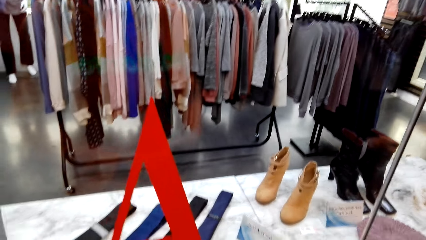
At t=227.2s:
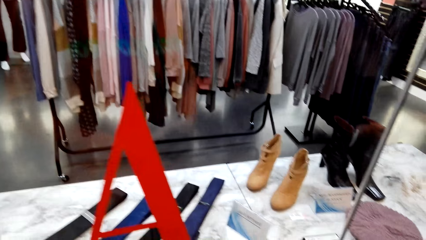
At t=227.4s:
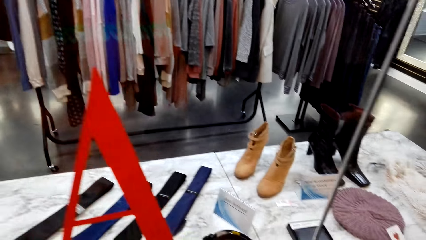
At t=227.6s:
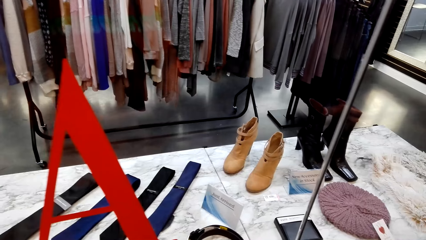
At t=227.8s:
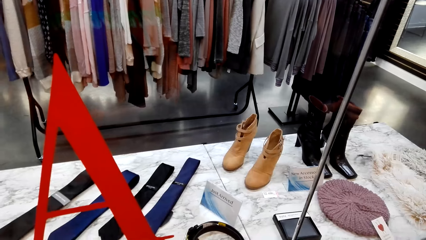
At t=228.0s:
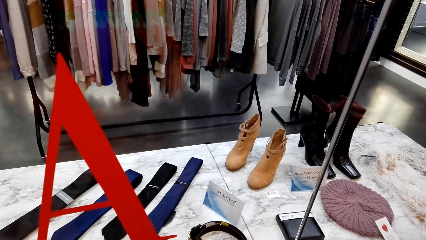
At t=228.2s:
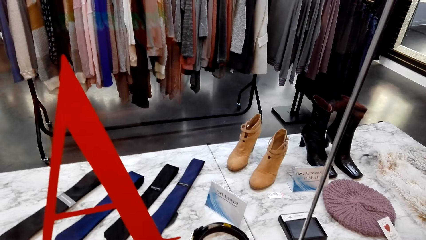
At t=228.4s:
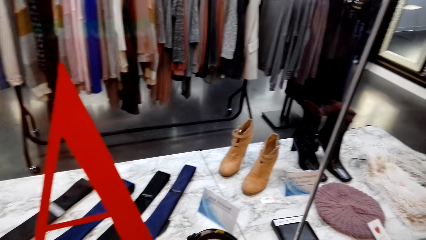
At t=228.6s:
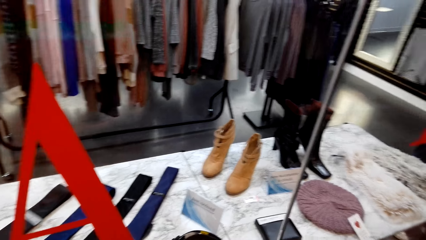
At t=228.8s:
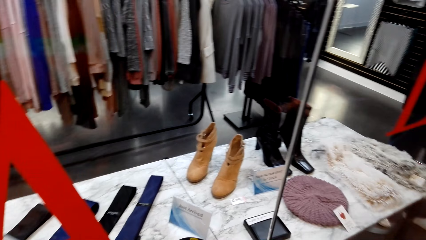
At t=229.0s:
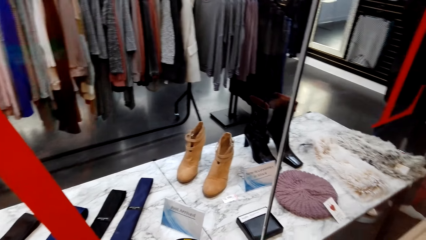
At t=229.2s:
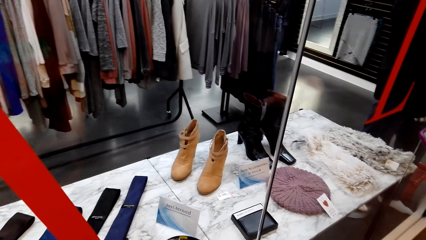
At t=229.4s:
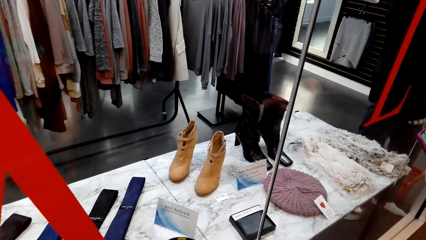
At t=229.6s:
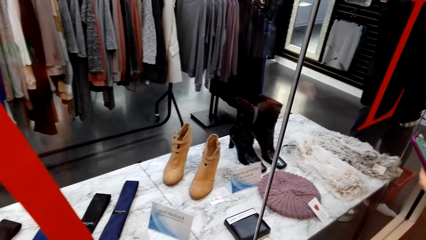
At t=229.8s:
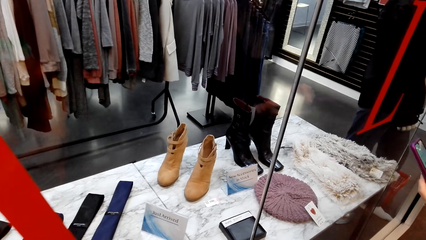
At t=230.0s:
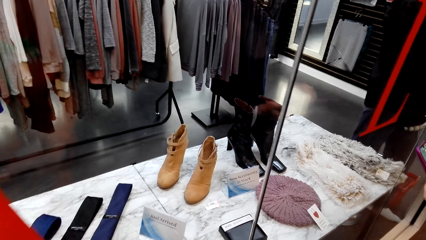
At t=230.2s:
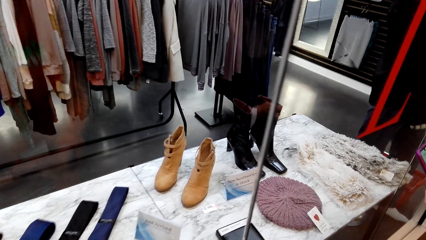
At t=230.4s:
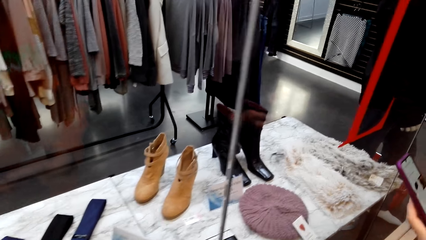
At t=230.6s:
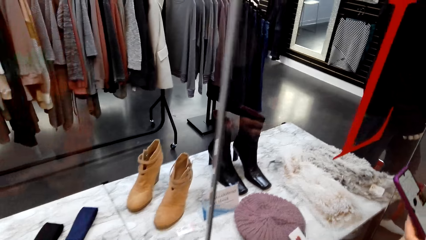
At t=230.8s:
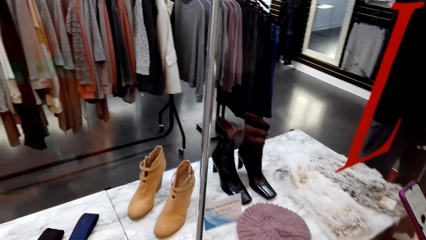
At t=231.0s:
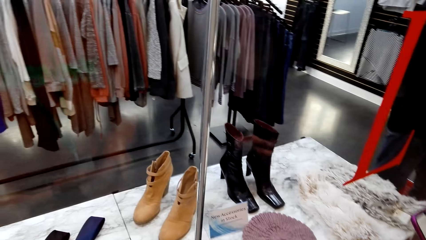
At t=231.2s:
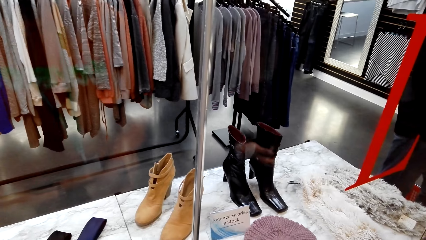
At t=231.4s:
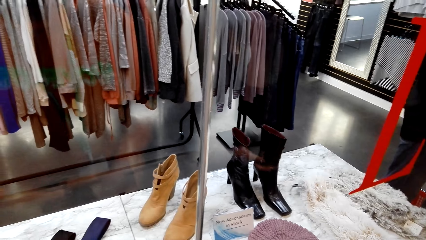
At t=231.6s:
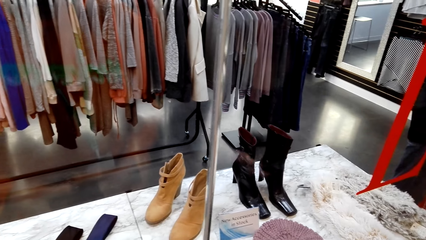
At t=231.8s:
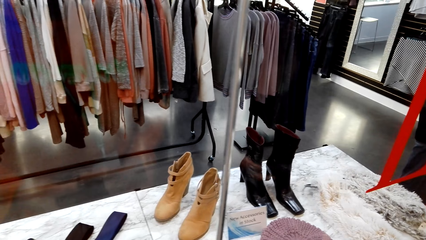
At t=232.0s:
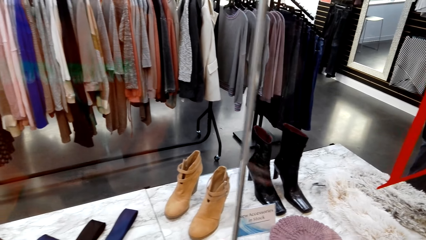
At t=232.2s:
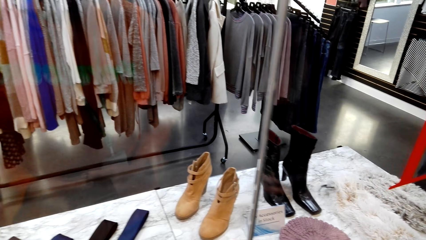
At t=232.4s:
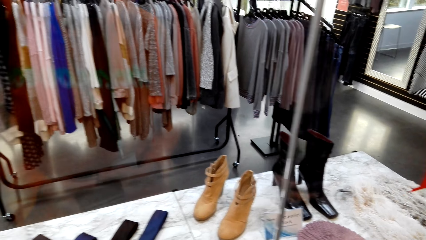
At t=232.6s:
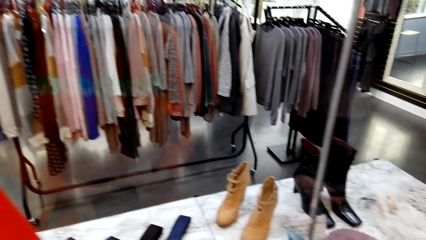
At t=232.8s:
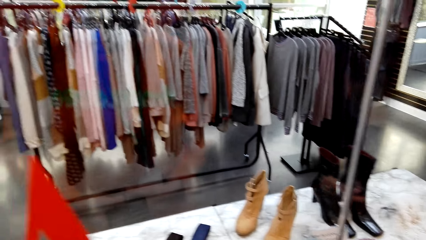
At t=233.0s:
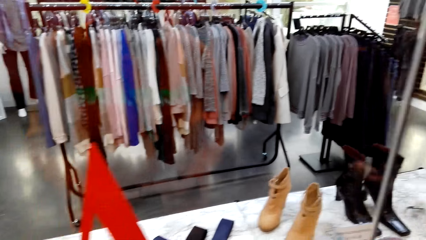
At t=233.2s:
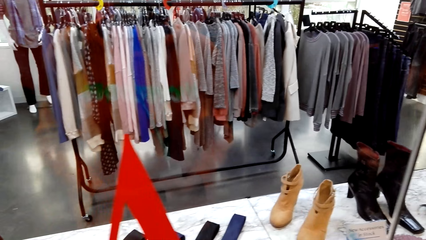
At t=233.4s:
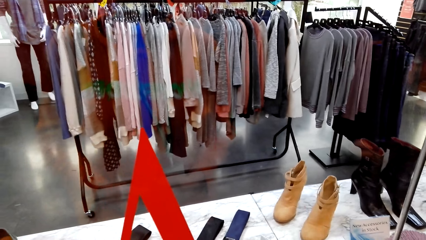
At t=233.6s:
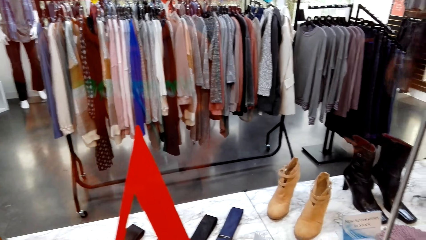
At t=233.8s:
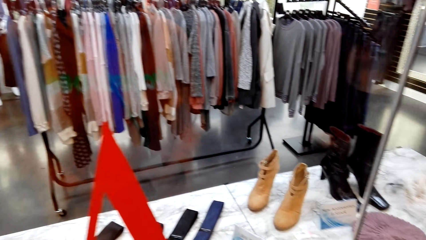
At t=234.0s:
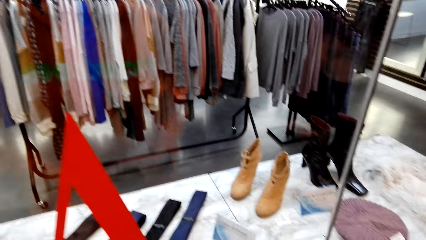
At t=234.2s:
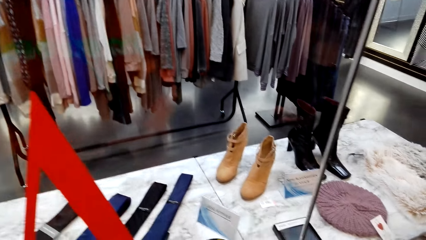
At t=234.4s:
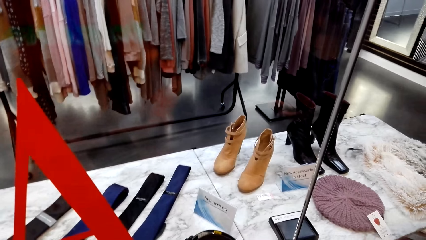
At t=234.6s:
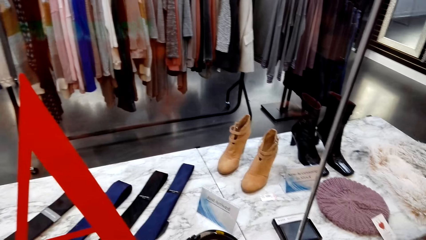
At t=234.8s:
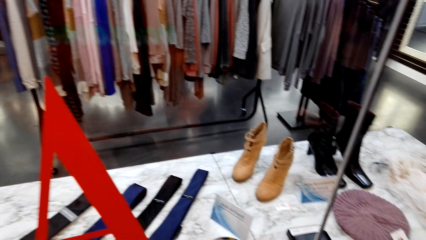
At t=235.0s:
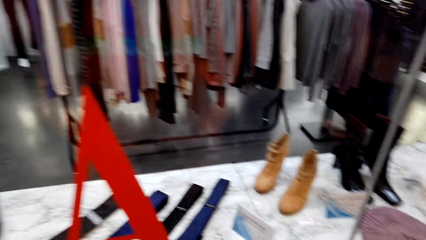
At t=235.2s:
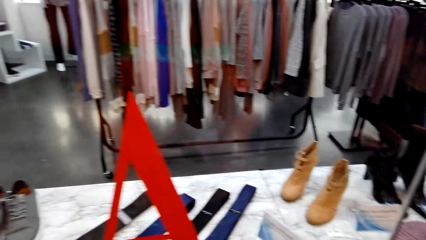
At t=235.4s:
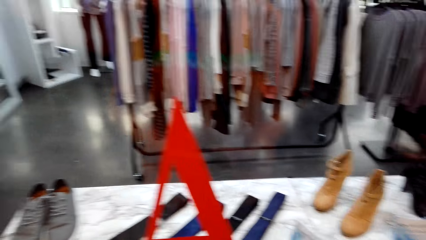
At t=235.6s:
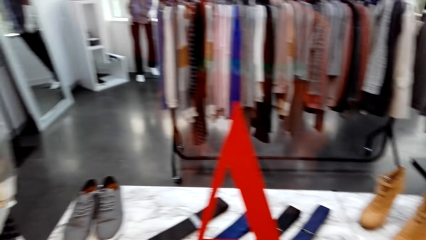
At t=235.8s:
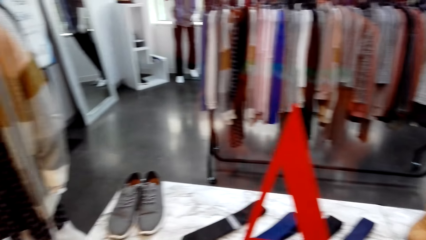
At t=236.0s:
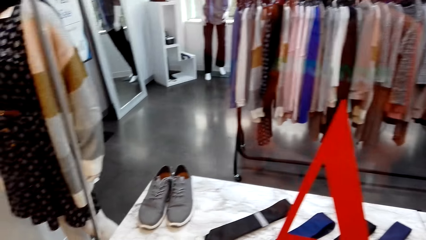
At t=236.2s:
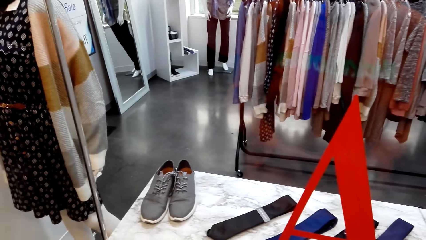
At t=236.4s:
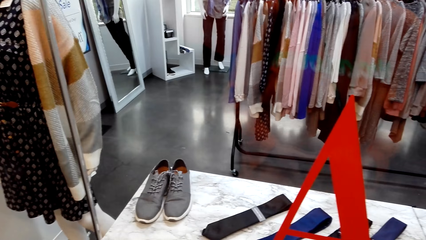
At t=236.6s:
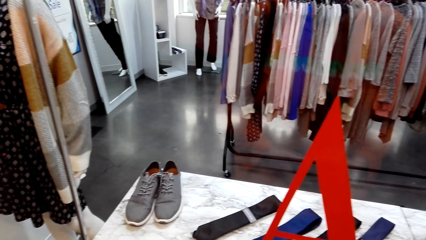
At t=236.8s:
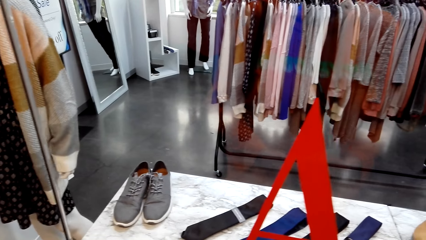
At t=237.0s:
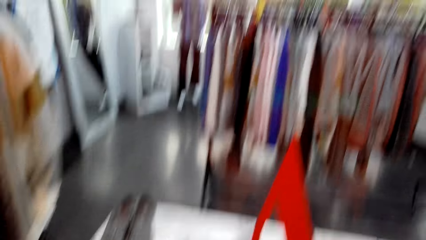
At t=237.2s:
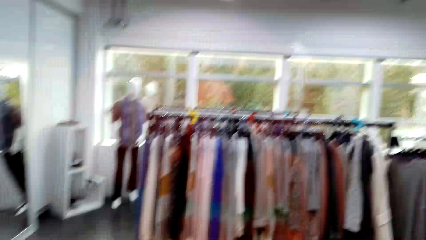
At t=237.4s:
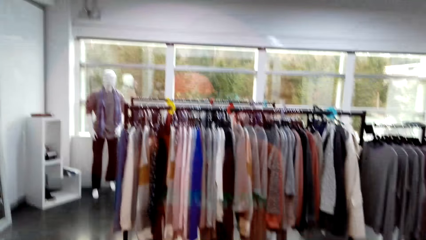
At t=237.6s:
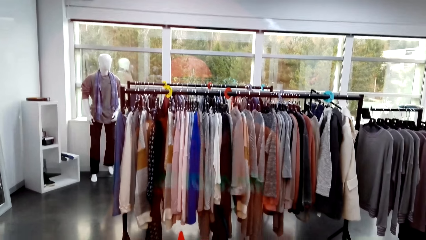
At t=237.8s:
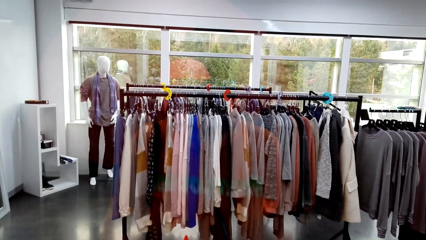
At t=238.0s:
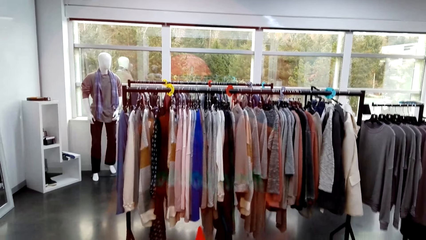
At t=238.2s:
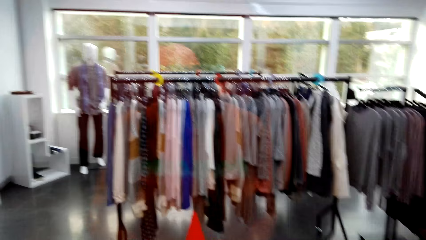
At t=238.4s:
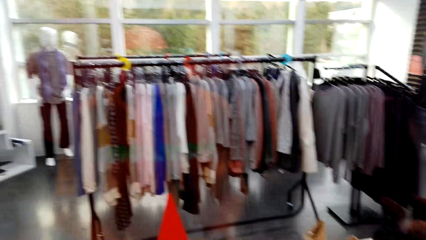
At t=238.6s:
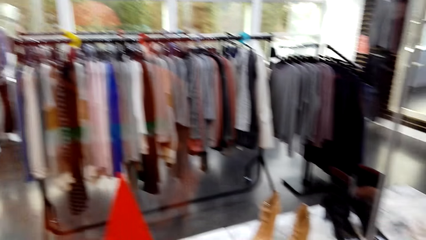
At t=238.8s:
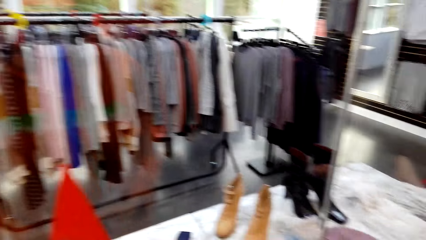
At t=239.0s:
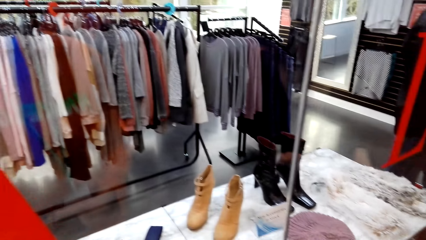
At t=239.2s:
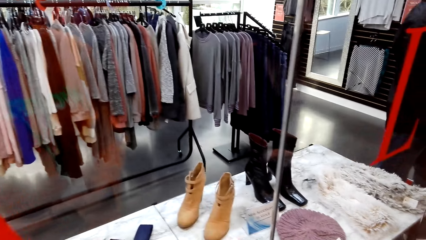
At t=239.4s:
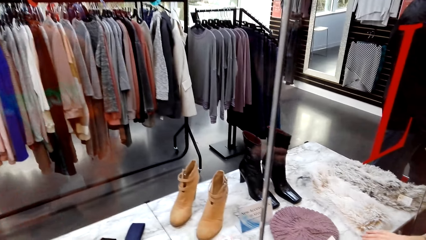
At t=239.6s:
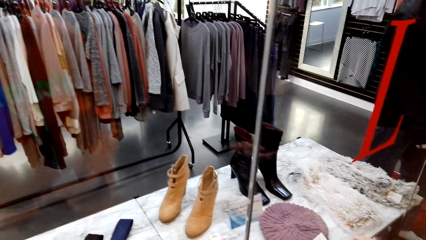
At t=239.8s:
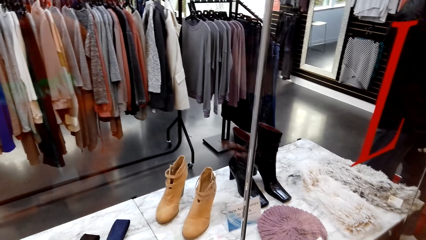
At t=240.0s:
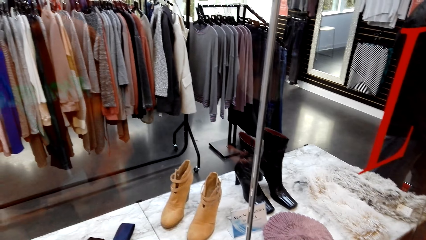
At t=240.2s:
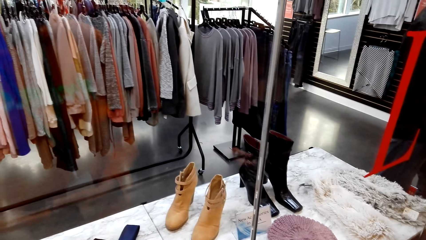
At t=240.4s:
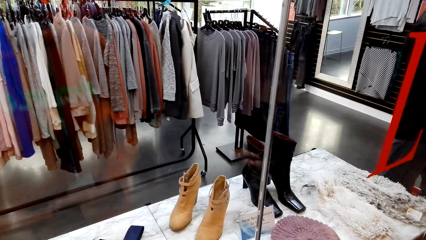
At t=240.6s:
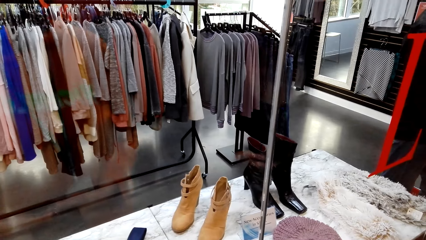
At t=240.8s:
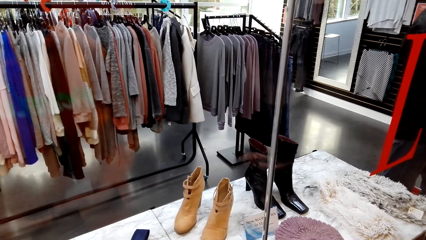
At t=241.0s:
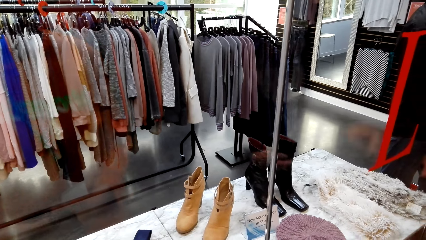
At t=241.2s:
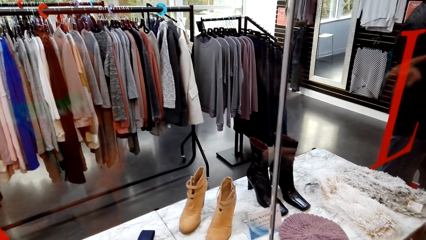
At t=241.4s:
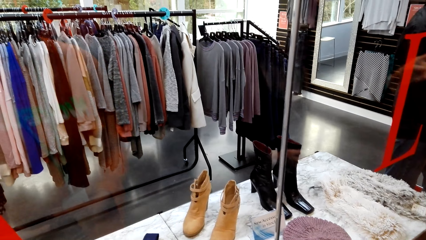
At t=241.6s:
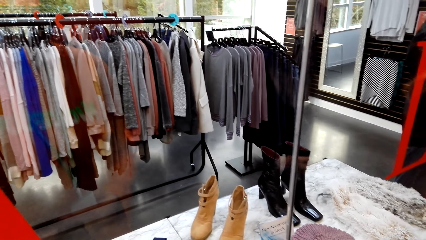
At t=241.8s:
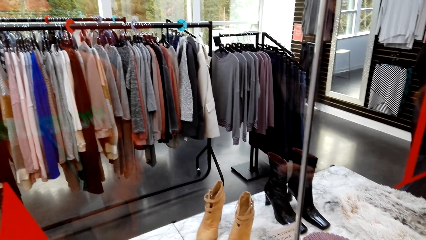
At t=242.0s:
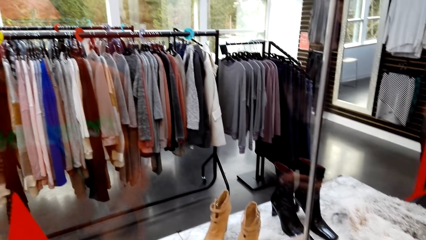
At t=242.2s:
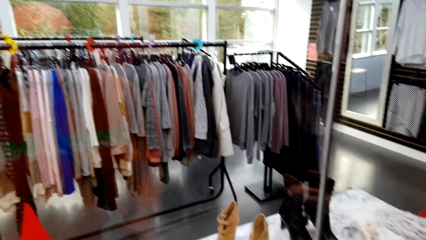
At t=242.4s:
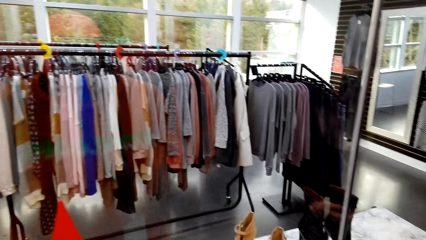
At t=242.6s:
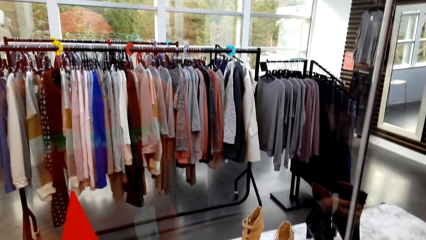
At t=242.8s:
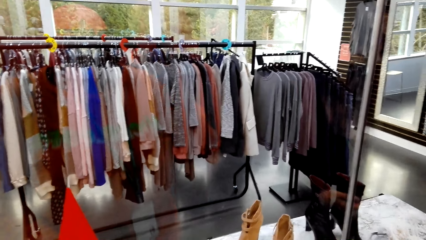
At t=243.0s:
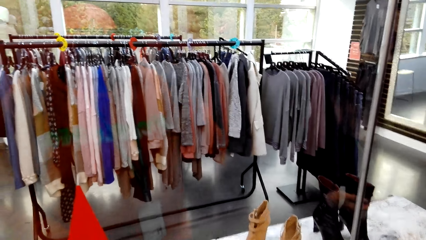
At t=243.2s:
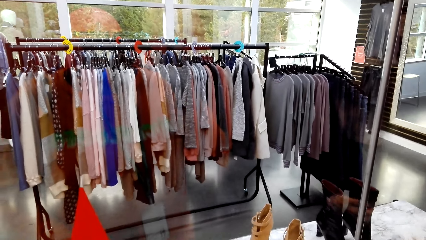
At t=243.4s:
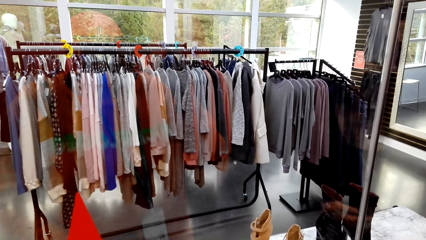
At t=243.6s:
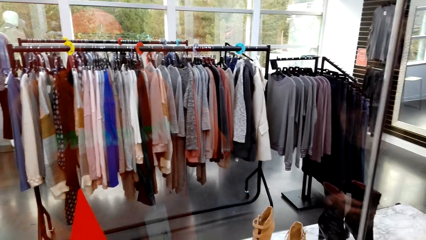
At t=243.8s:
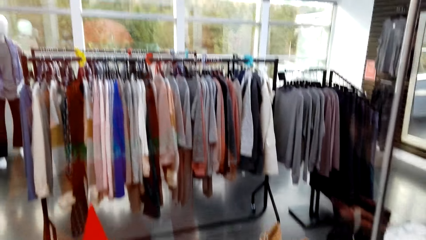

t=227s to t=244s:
The camera wearer stares at the boots. They look around the clothing shop.
